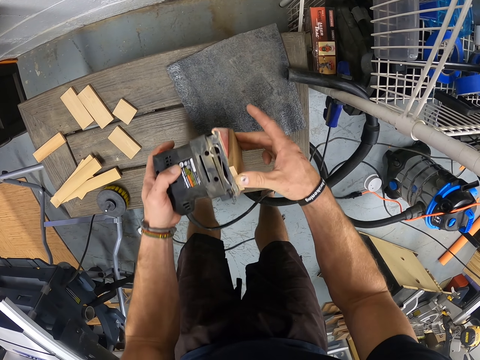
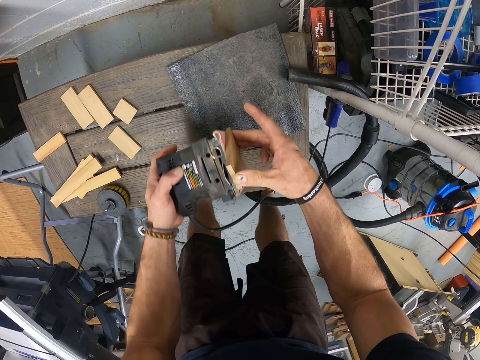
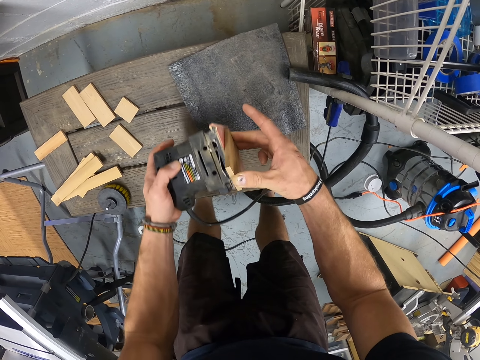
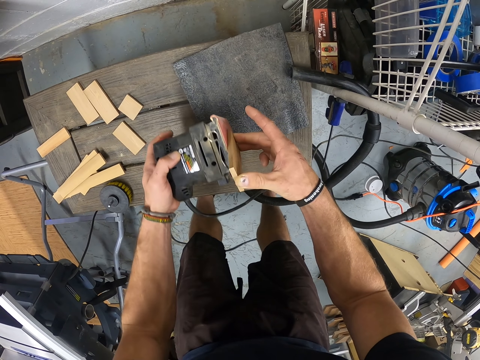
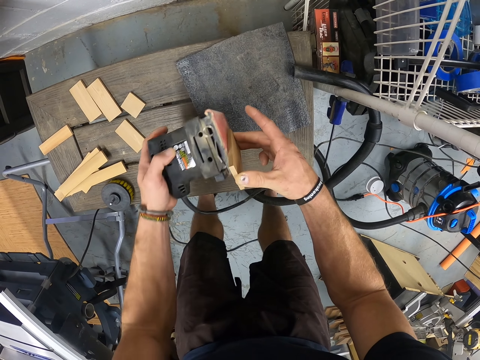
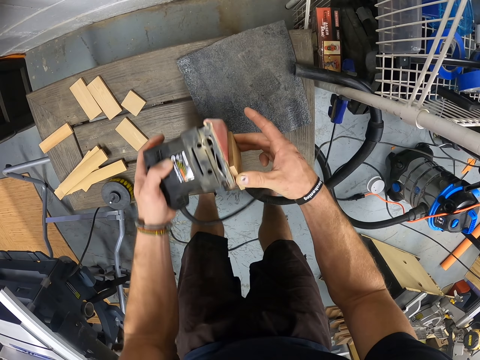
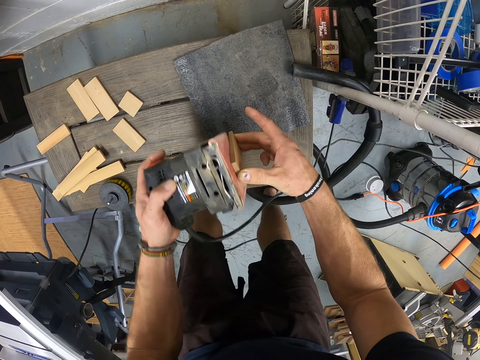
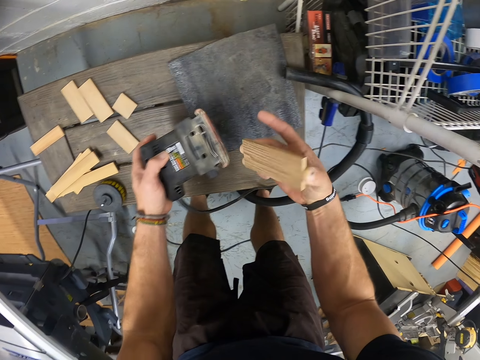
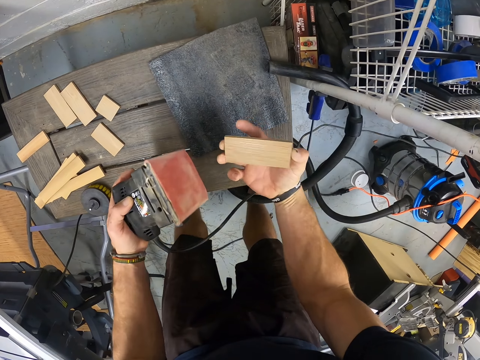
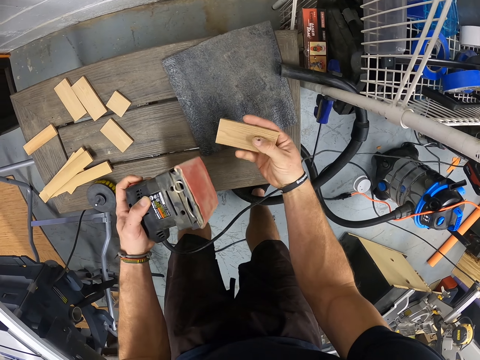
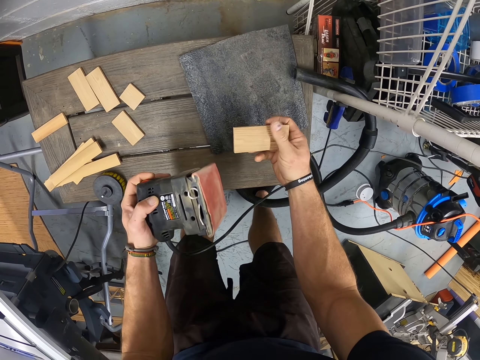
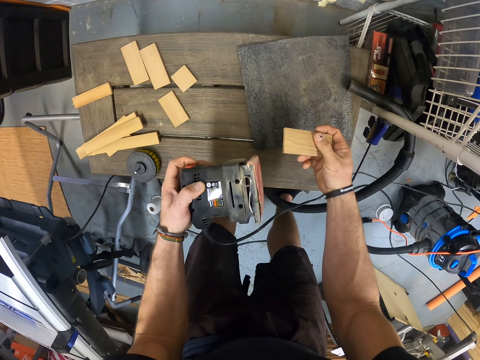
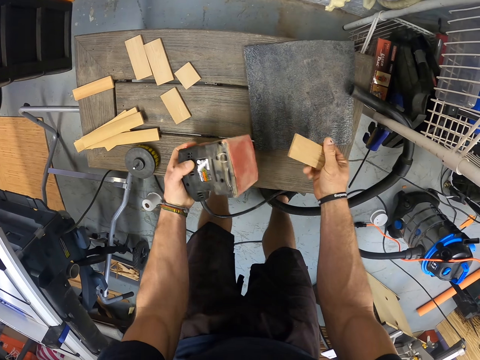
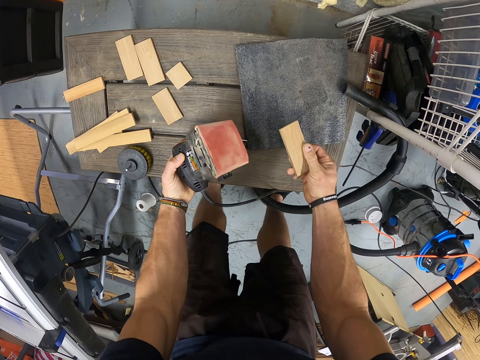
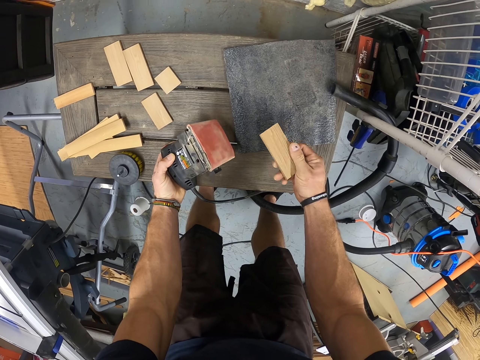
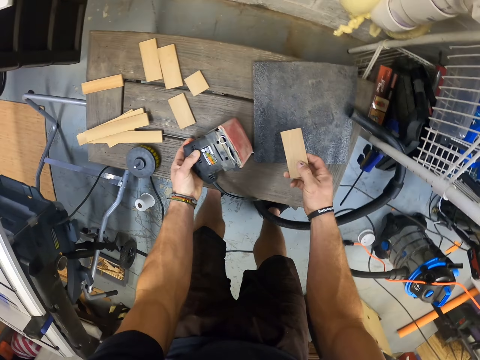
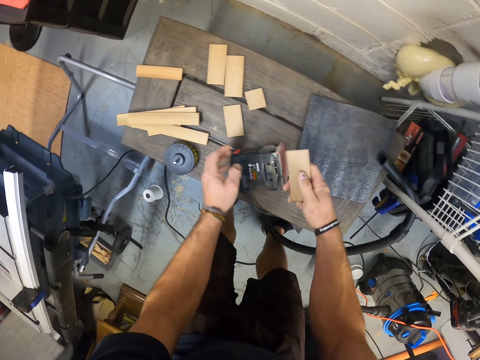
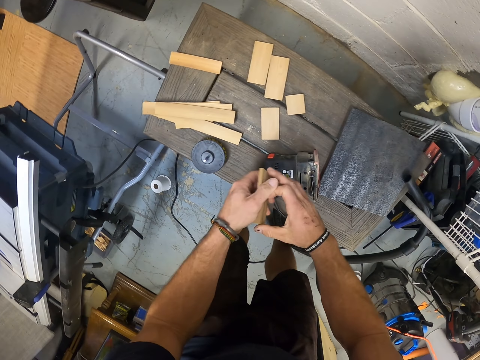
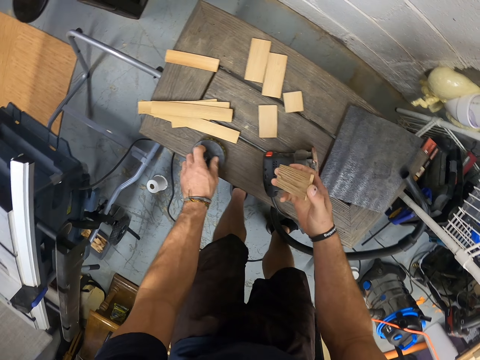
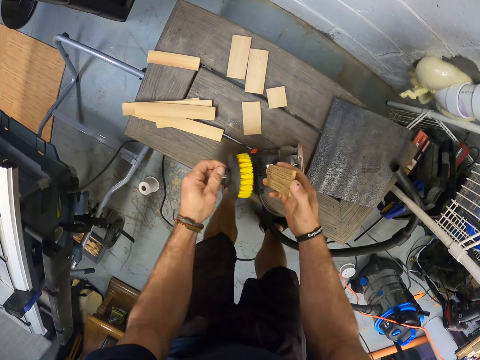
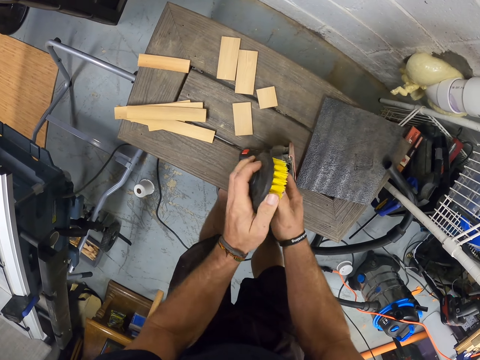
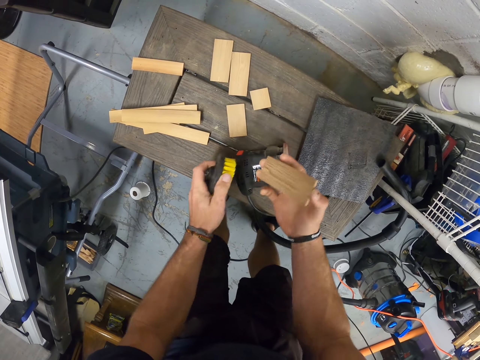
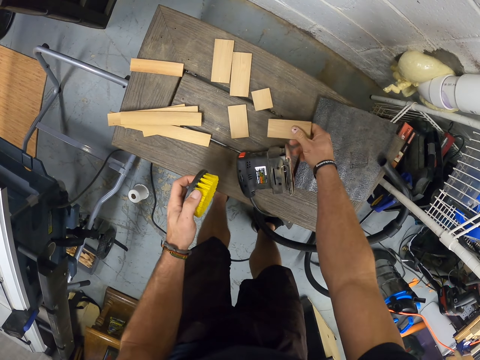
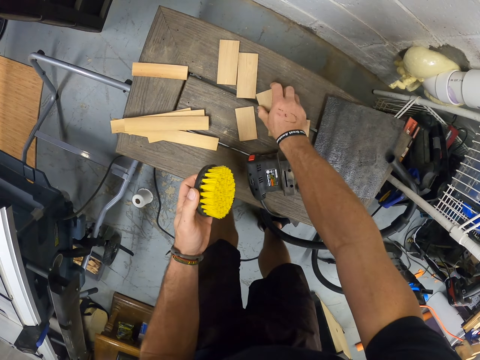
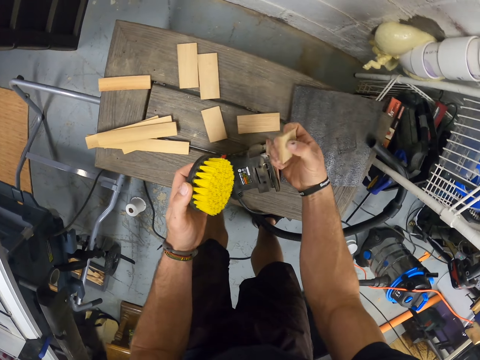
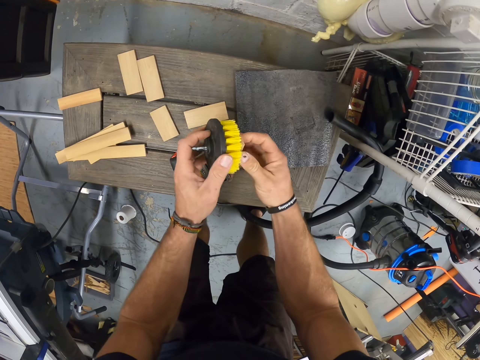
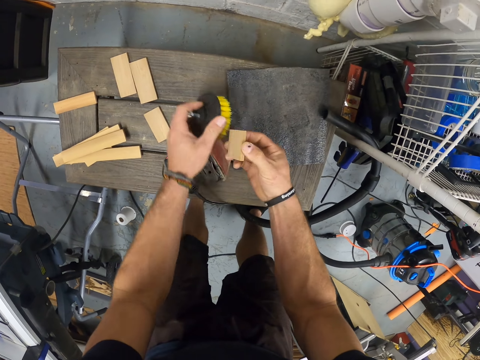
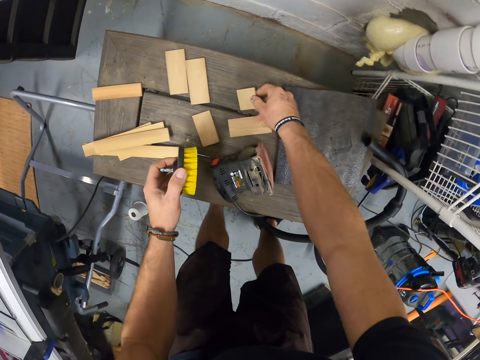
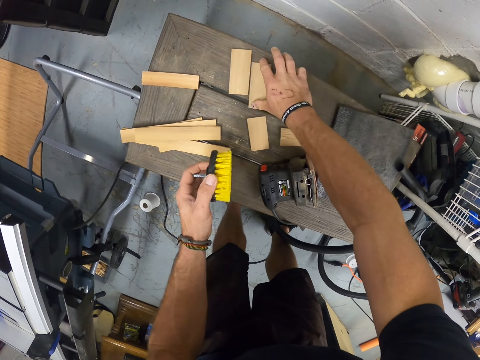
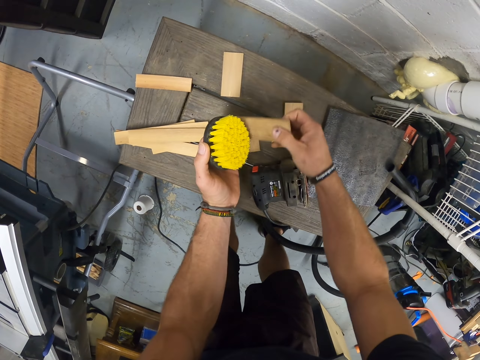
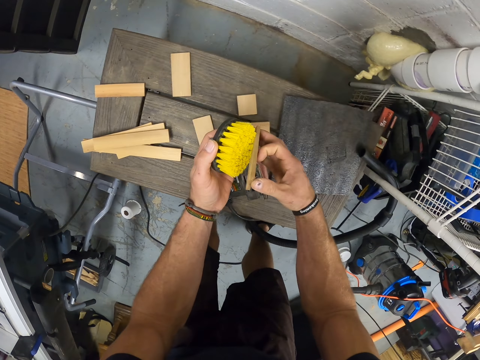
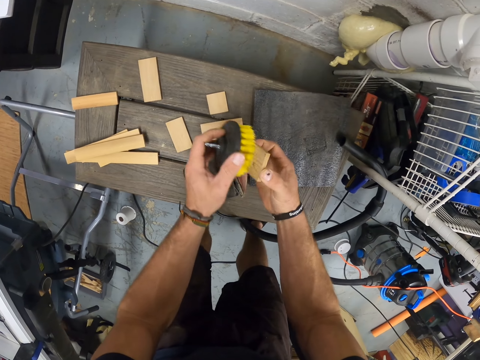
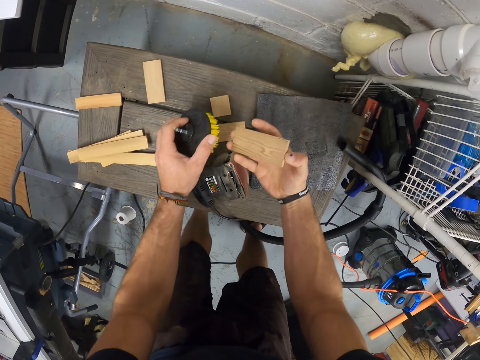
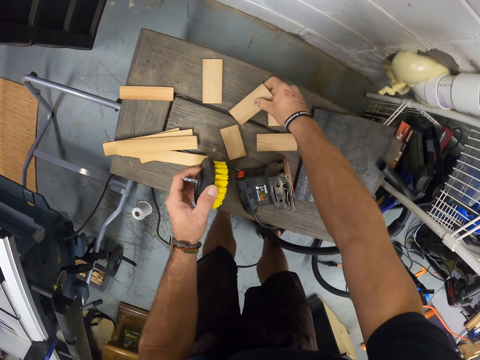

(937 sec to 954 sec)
The camera wearer drops the sander machine on the table with his left hand. He holds the piece of wood with both hands. He picks a brush from the table with his left hand. He brushes the wood in his right hand with the brush in his left hand. He drops the piece of wood on the table with his right hand. He picks a piece of wood from the table with his right hand. He brushes the wood in his right hand with the brush in his left hand. He drops the piece of wood on the table with his right hand. He picks a piece of wood from the table with his right hand. He brushes the wood in his right hand with the brush in his left hand.

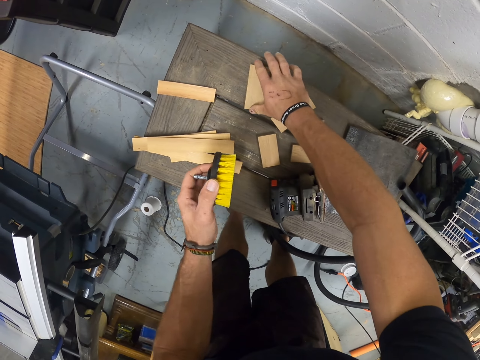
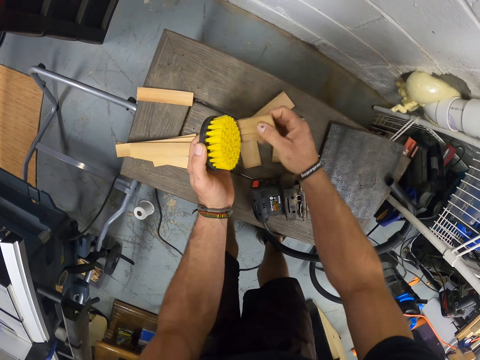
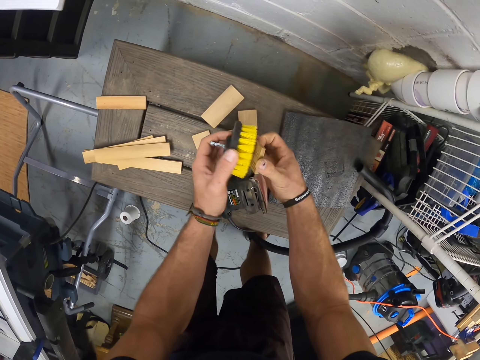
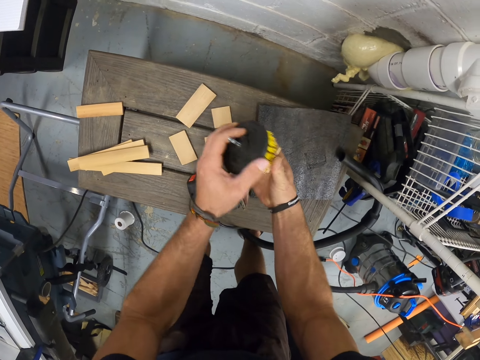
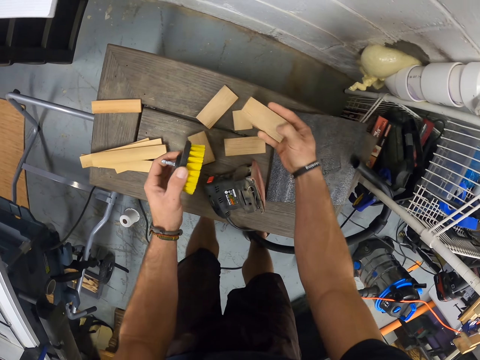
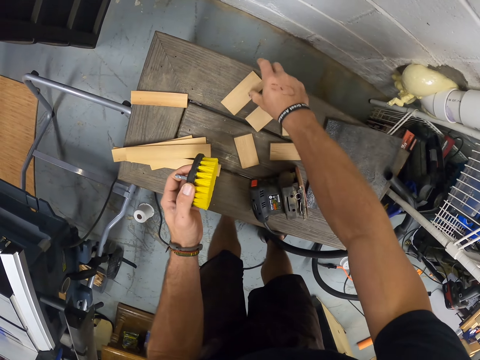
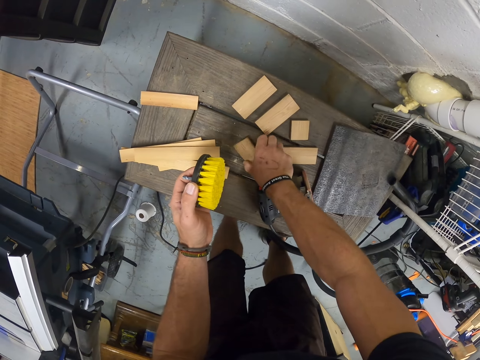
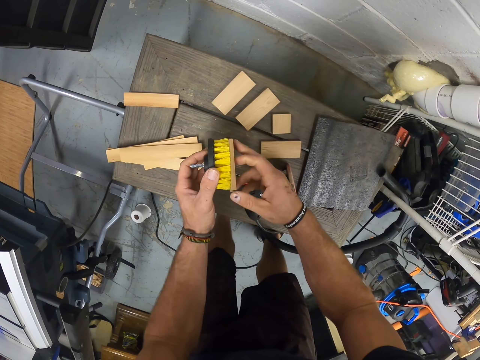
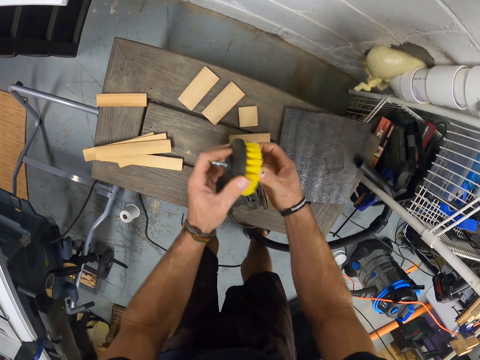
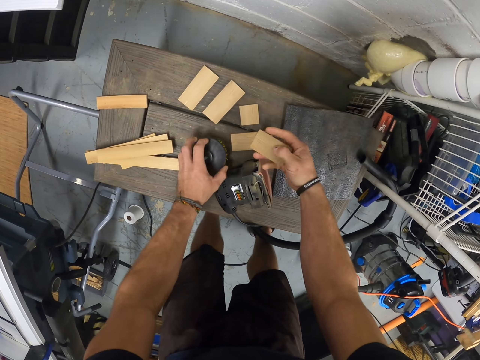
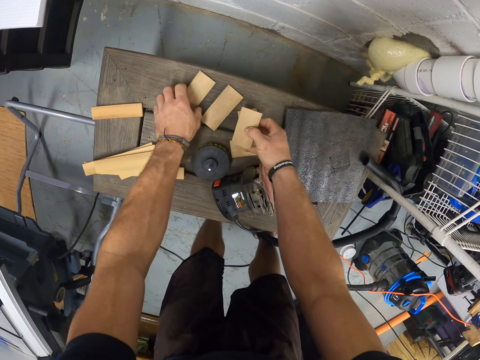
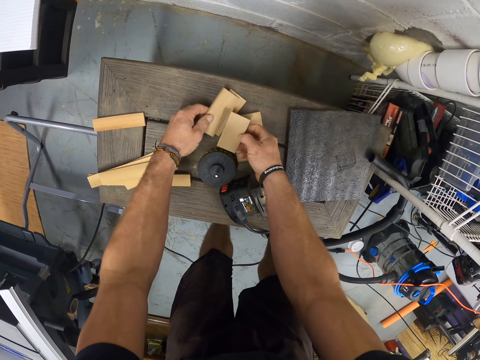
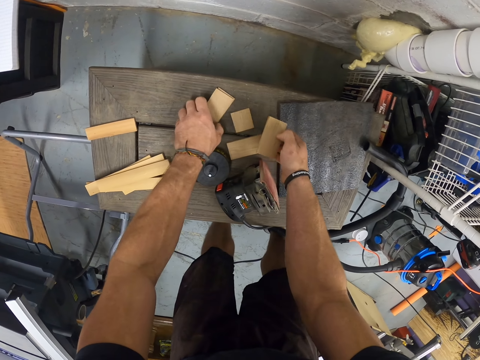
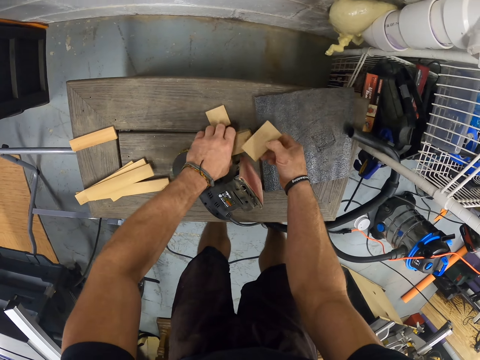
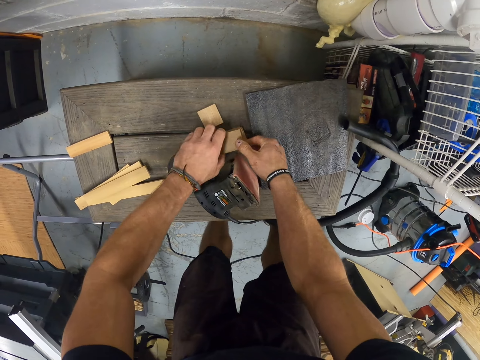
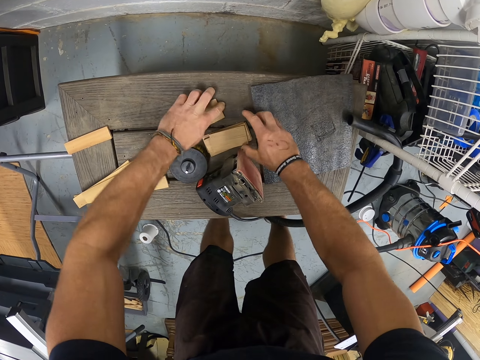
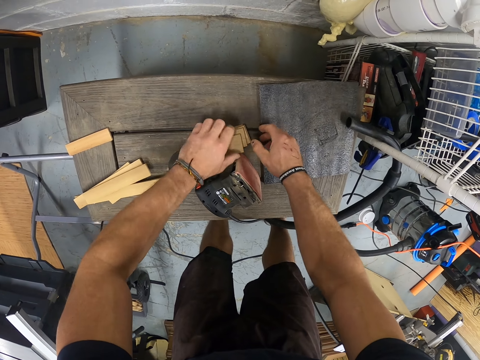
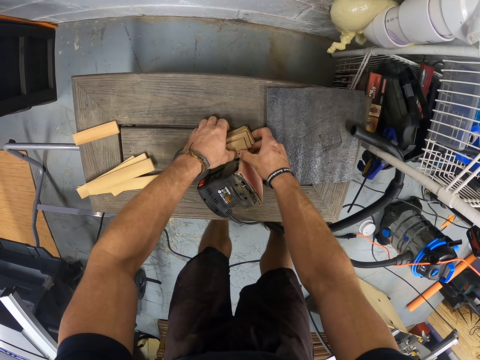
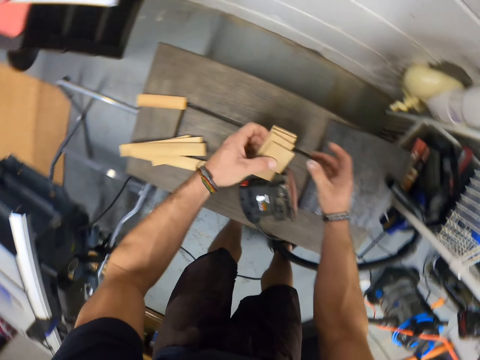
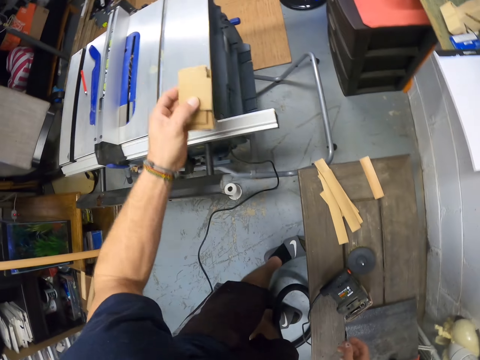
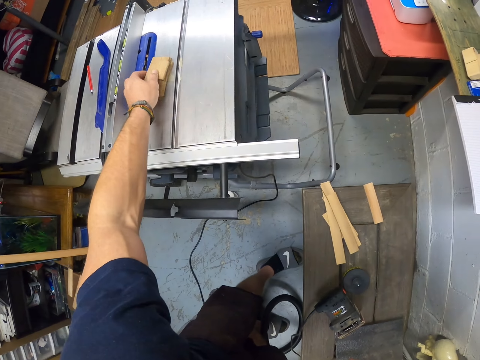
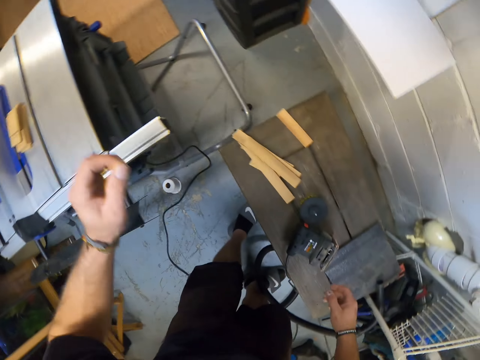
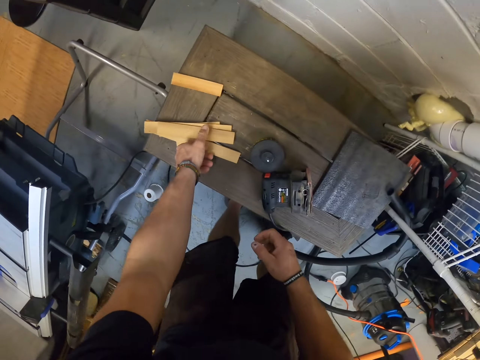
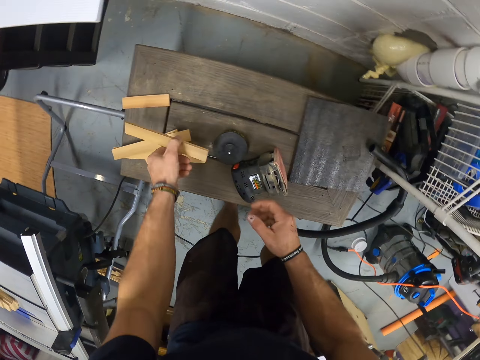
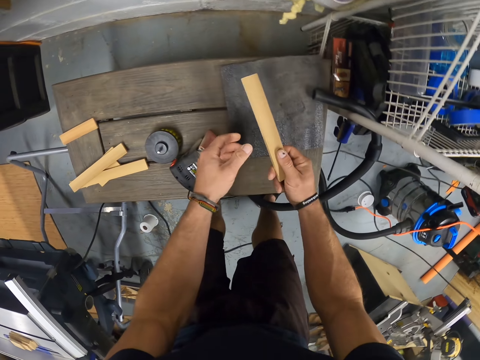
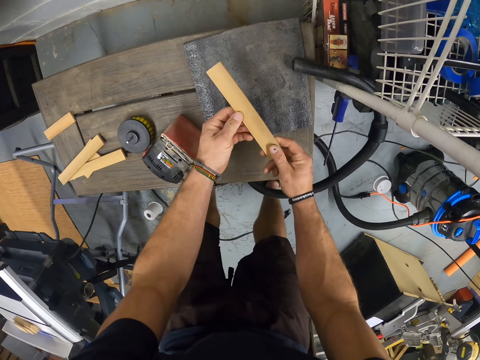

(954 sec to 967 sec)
The camera wearer drops the piece of wood on the table with his right hand. He picks a piece of wood from the table with his right hand. He brushes the wood in his right hand with the brush in his left hand. He drops the piece of wood on the table with his right hand. He picks a piece of wood from the table with his right hand. He brushes the wood in his right hand with the brush in his left hand. He drops the brush on the table with his left hand. He packs the pieces of wood from the table with both hands. He arranges the wood on the table. He drops the pieces of wood on a sliding table panel saw machine with his left hand. He picks a piece of wood from the table with his left hand. He passes the piece of wood from his left hand to his right hand.
